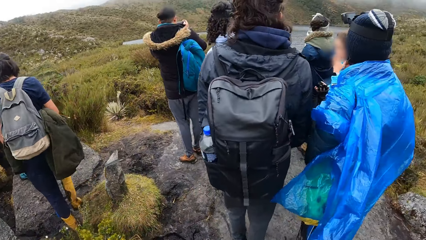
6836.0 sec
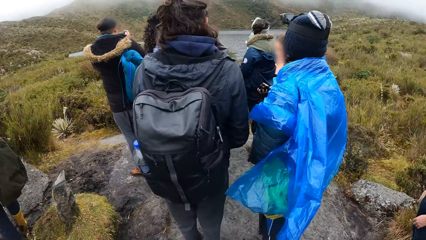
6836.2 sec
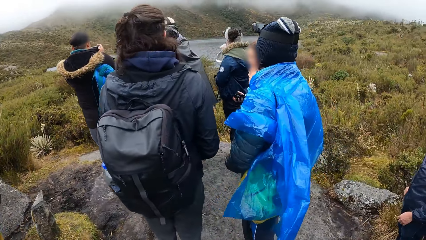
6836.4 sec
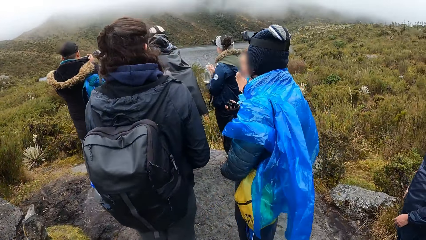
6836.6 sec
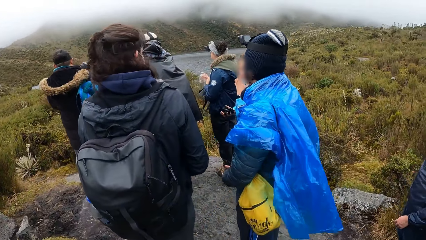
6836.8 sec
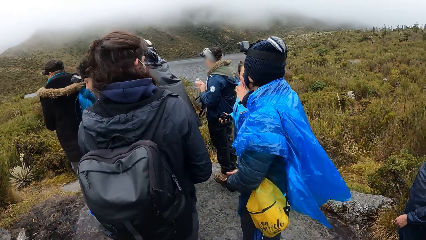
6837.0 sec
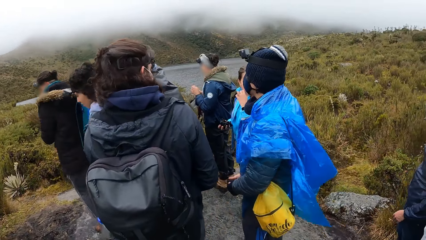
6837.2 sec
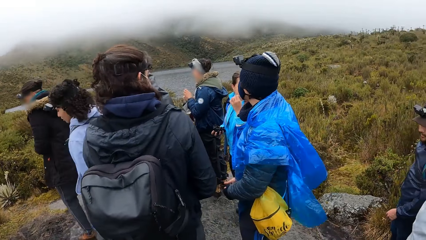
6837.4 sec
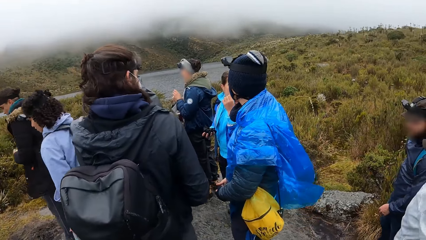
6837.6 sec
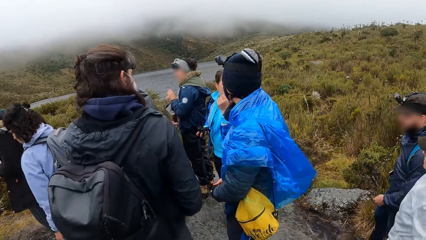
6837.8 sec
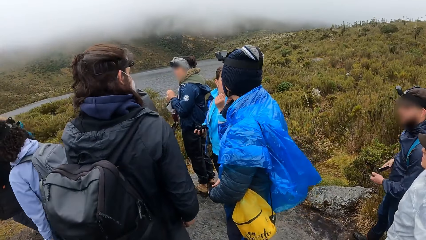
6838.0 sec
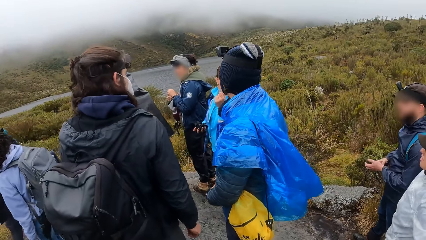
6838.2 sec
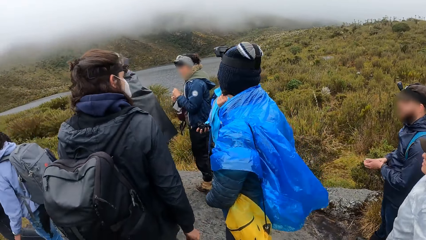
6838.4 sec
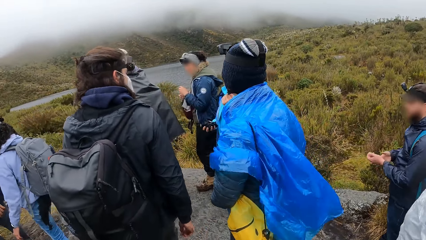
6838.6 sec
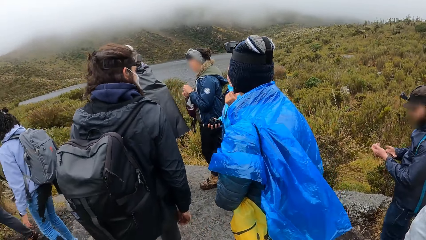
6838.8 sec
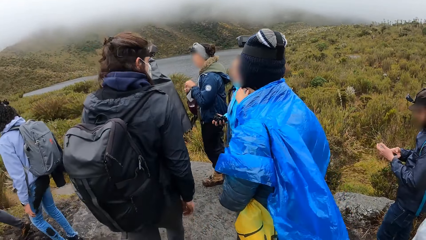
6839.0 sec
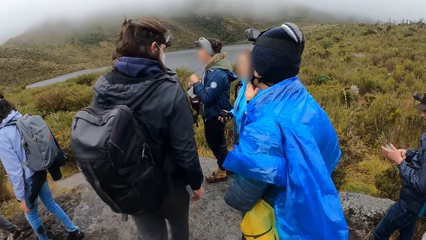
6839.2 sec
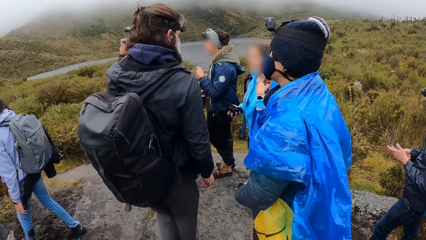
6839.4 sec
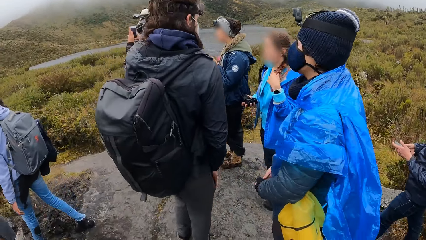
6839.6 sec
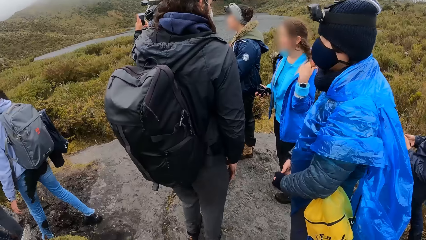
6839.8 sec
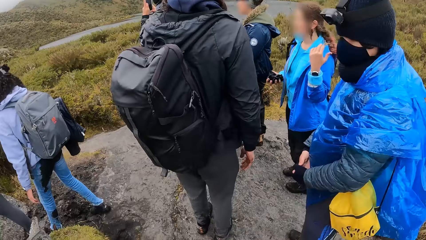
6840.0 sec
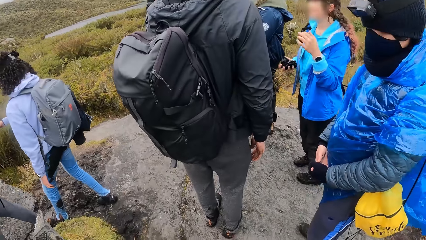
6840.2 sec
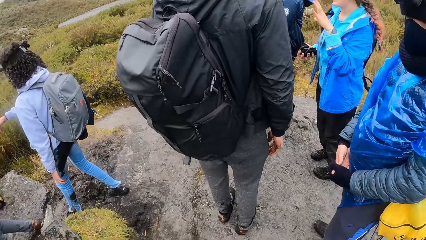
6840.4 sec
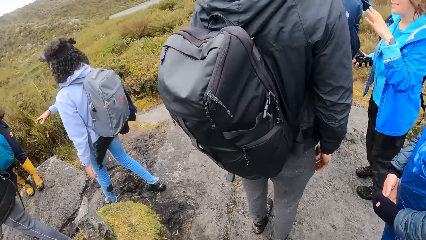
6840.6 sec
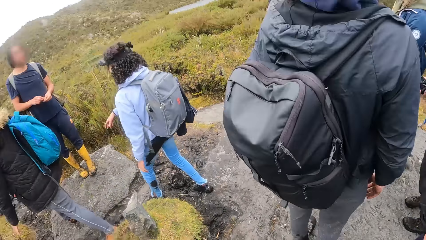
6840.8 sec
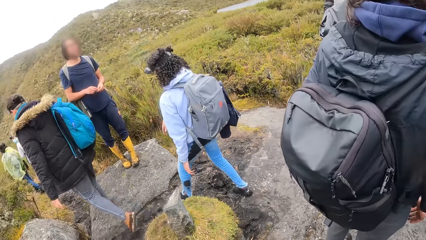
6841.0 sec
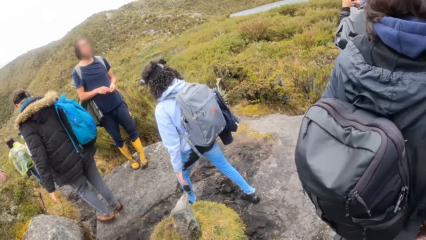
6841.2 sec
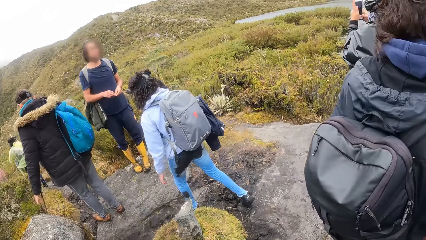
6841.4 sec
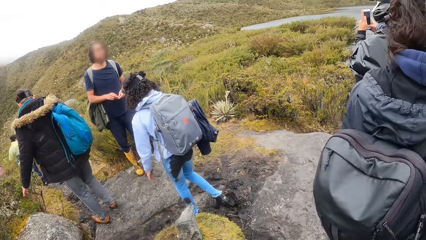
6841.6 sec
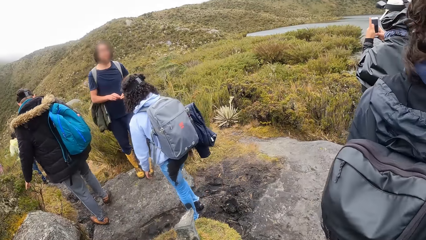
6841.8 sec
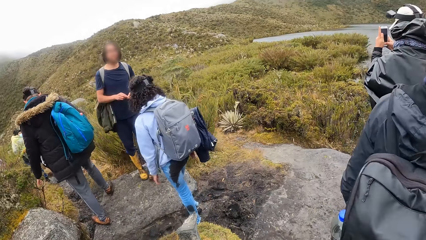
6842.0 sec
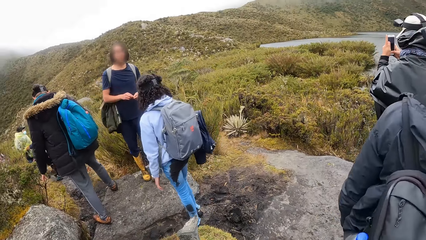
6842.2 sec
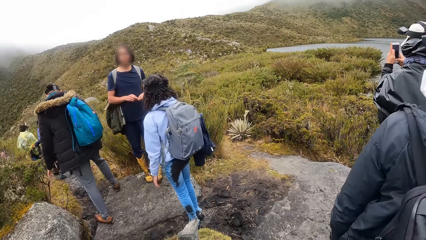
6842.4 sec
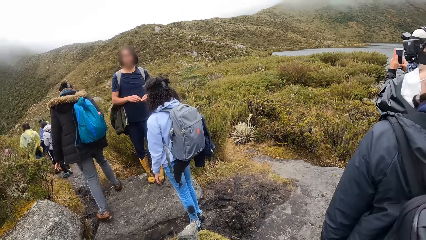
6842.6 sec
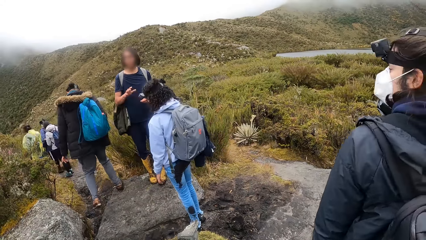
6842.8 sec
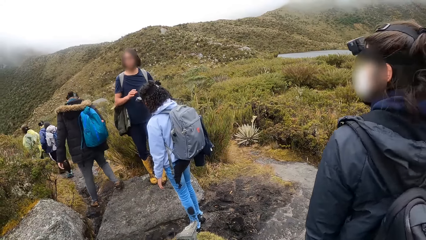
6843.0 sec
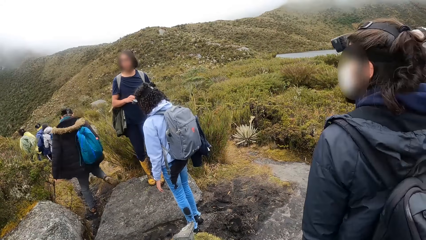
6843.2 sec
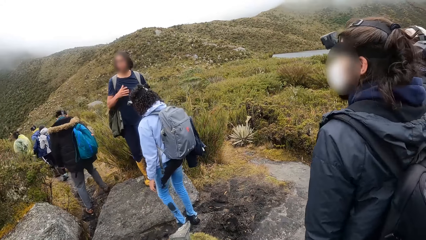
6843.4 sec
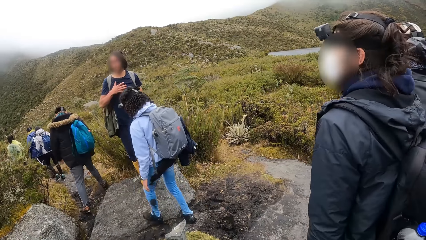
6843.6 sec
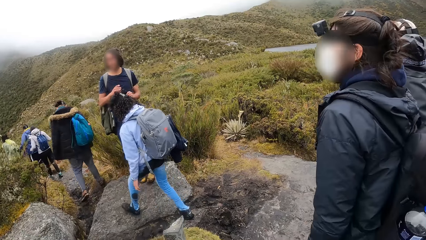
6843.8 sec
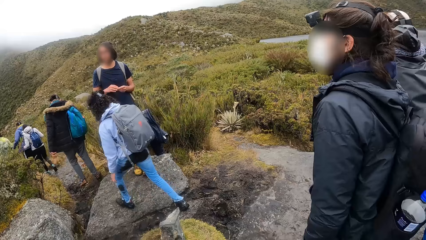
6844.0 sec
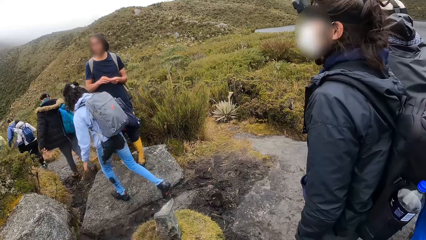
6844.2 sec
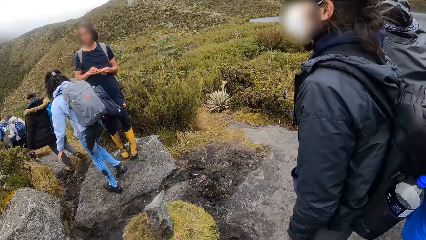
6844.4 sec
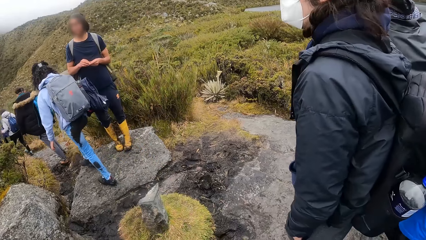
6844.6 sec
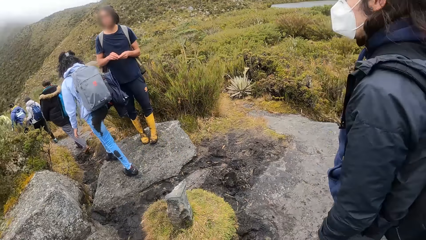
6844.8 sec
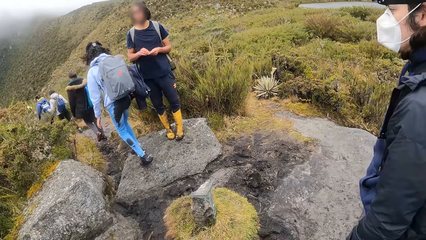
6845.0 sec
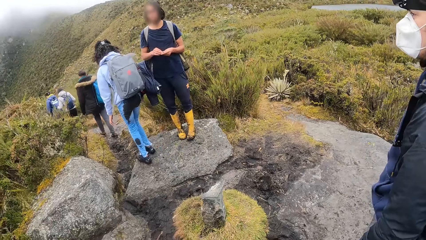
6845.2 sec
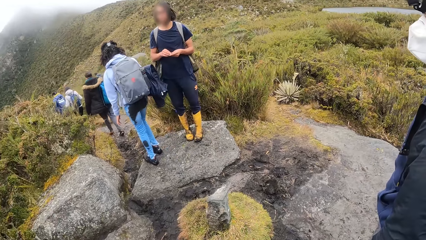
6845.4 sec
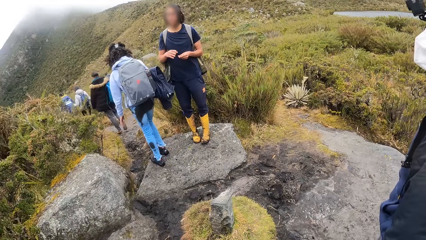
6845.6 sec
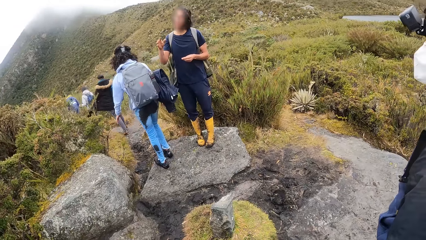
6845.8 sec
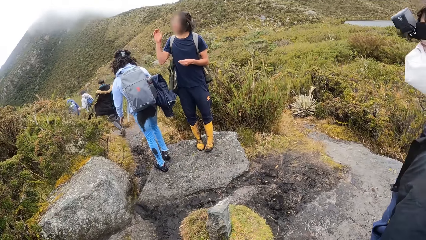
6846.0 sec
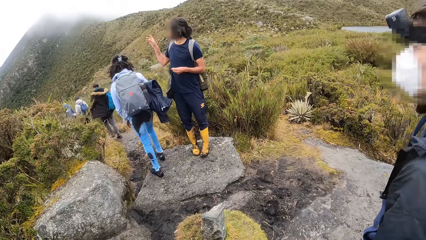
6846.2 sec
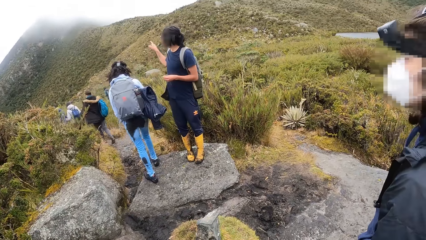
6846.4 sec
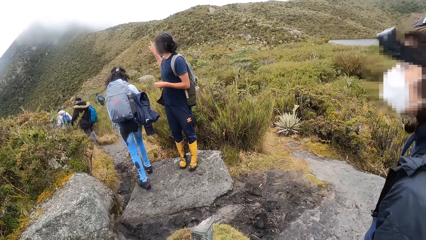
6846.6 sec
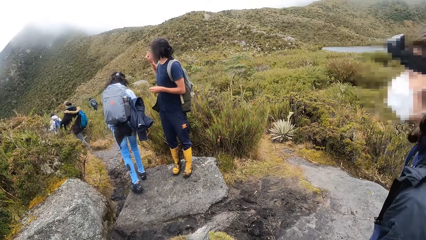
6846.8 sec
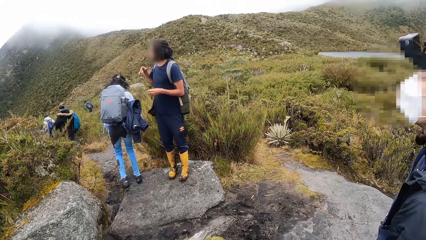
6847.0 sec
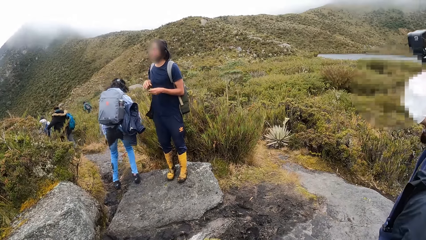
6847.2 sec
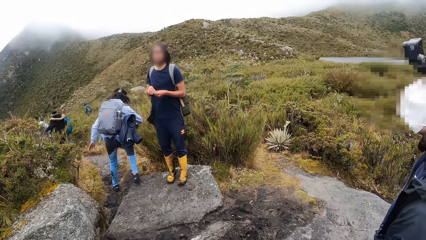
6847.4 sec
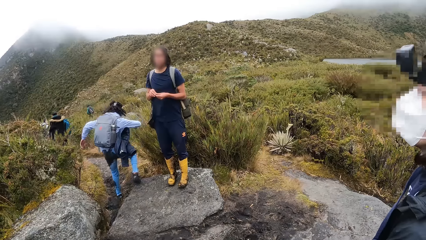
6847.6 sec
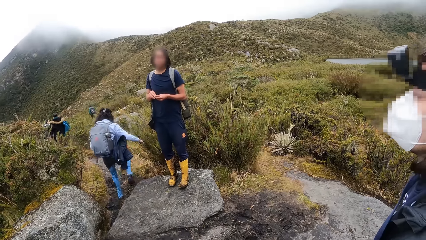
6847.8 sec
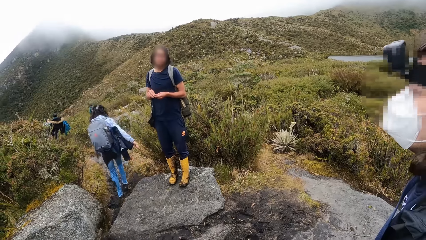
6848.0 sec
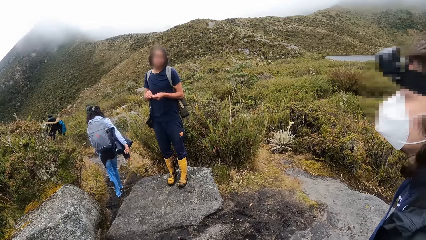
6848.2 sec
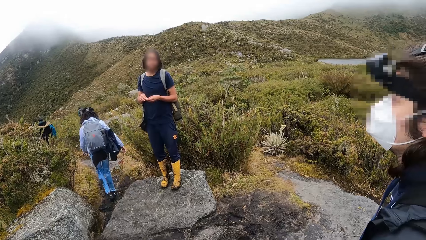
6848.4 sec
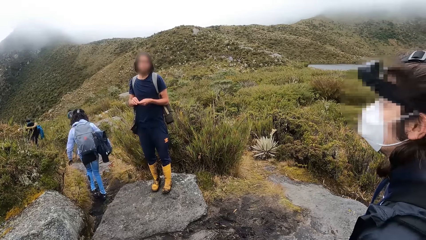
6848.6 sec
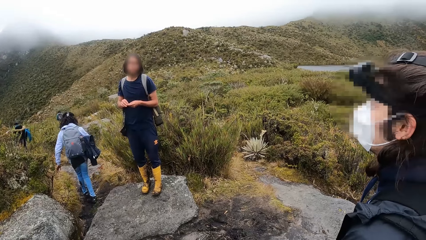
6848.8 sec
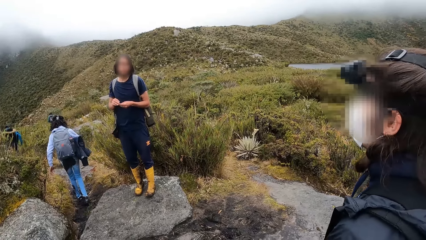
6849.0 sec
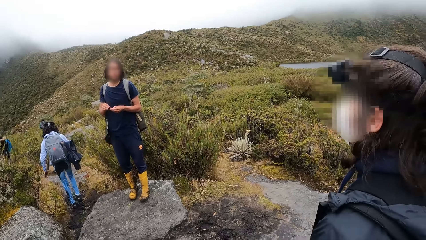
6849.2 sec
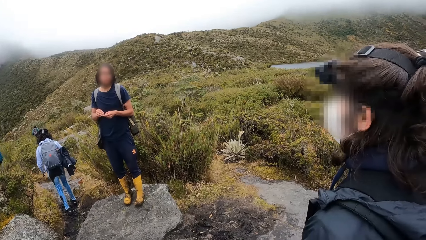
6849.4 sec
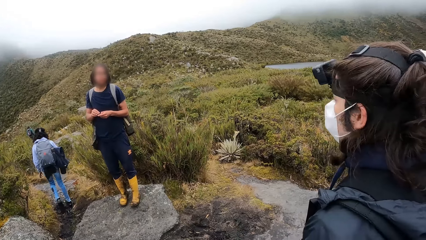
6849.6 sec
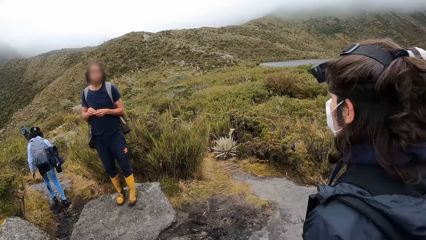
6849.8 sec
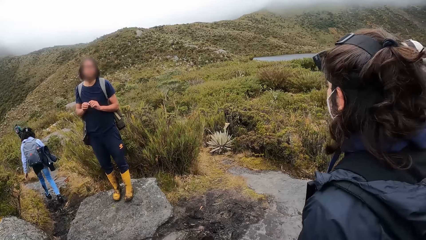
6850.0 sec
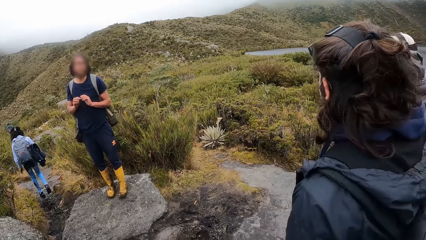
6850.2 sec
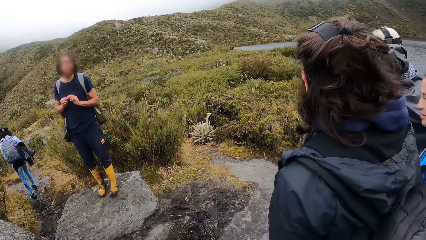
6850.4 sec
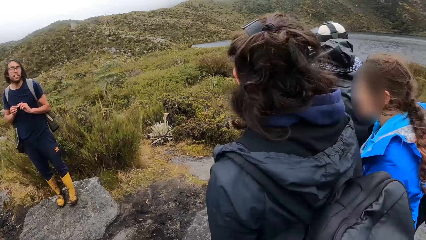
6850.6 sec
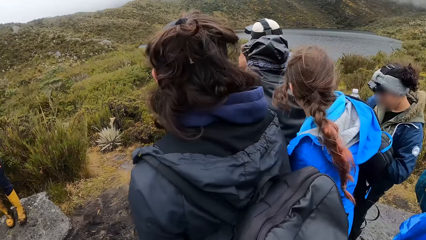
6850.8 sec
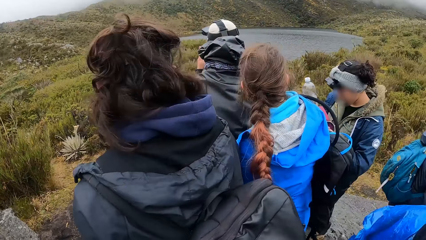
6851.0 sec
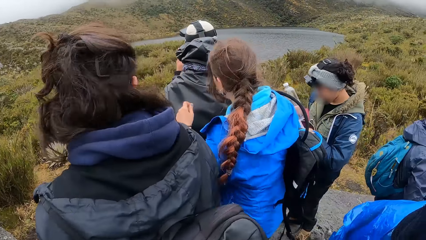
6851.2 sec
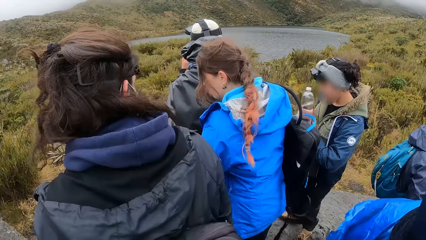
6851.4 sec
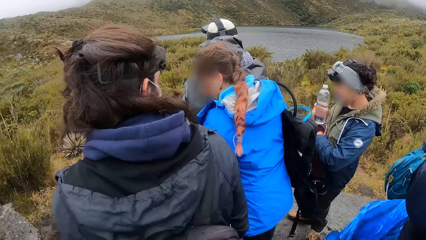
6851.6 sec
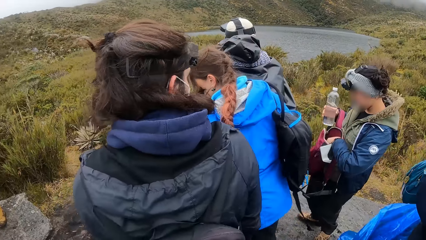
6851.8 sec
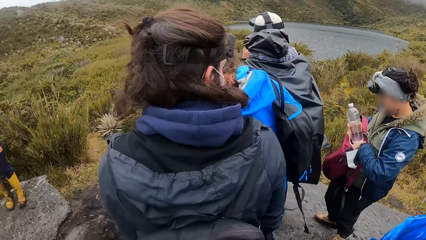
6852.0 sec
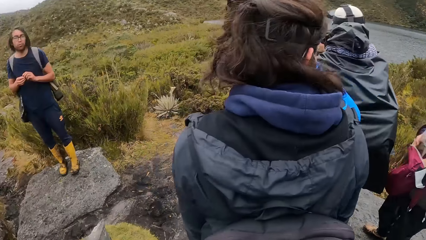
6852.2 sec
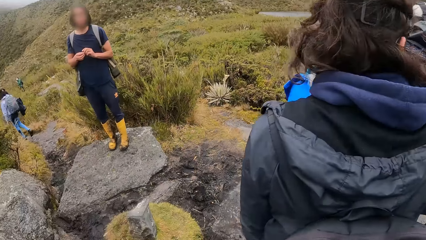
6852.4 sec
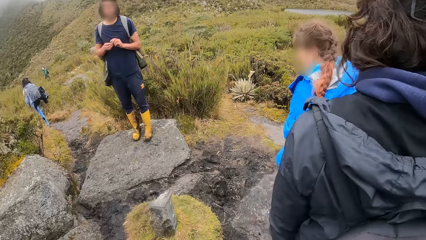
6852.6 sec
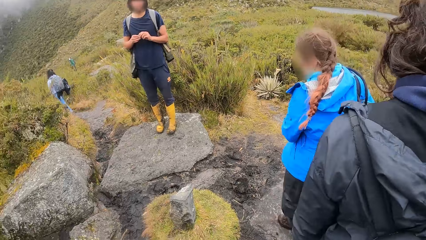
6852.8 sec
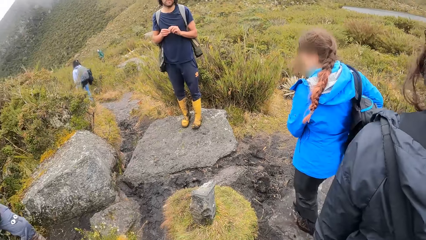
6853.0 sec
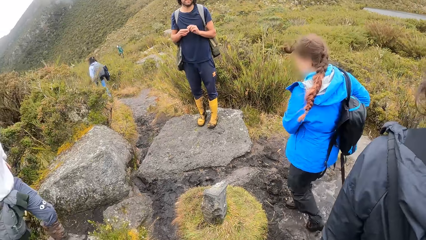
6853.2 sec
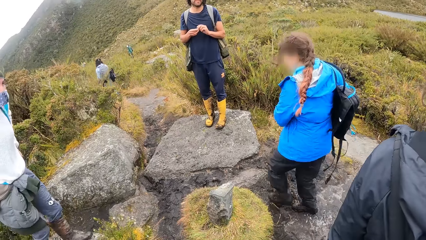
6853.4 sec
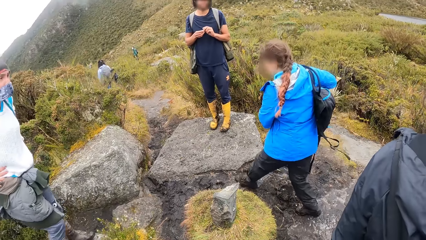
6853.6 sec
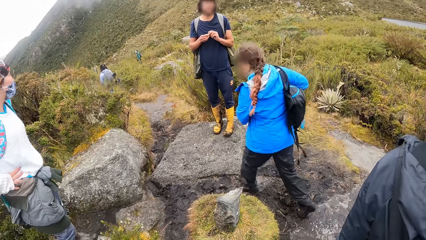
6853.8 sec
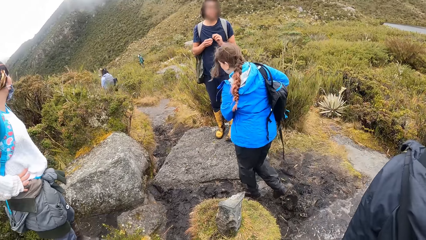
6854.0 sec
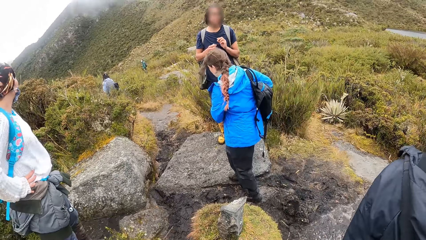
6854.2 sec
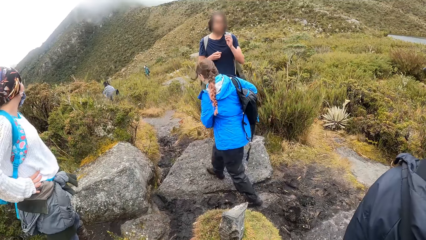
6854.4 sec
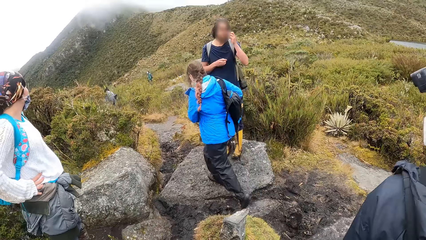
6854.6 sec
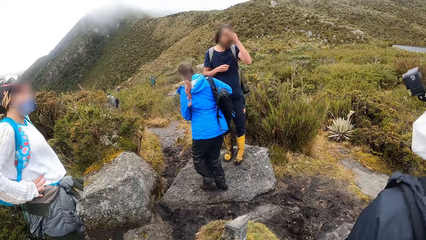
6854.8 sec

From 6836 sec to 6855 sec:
The camera wearer looks around. A person uses the phone. The camera wearer talks to another person. They look around. A third person walks round.
